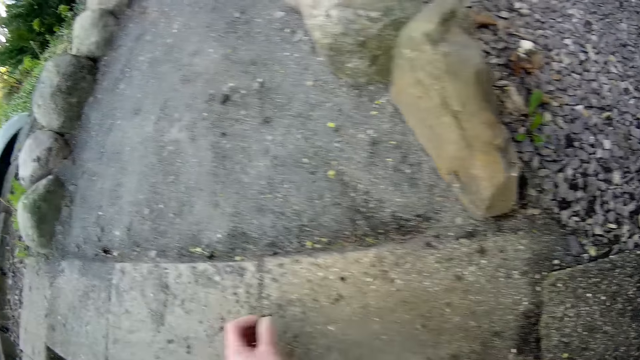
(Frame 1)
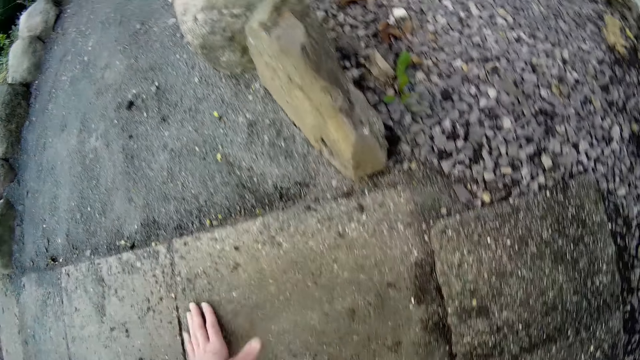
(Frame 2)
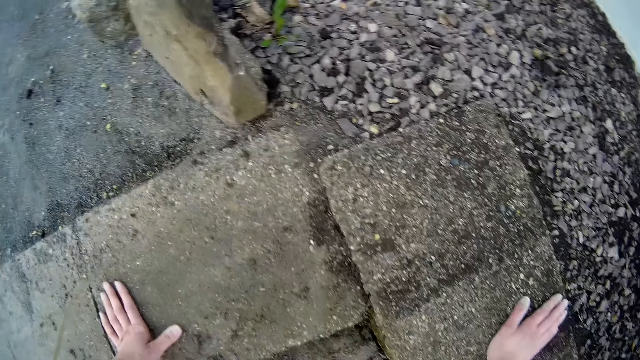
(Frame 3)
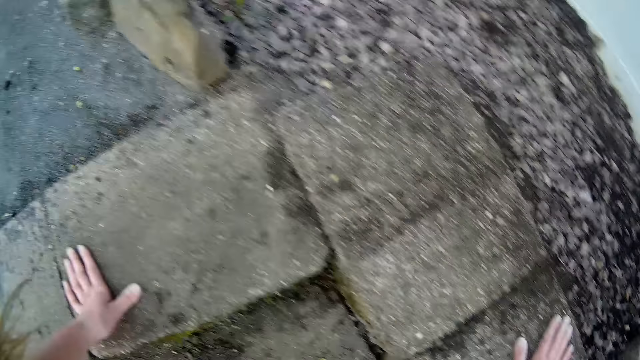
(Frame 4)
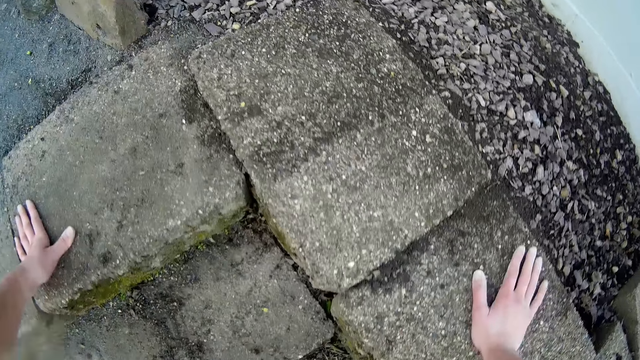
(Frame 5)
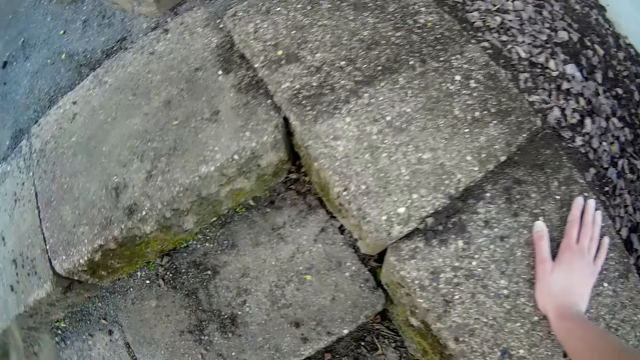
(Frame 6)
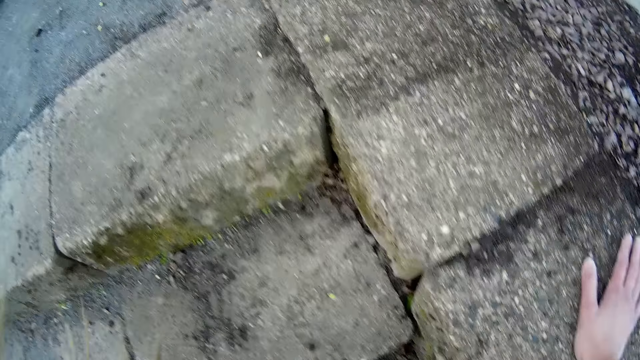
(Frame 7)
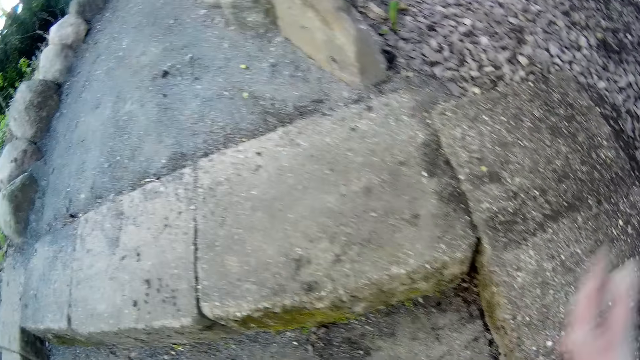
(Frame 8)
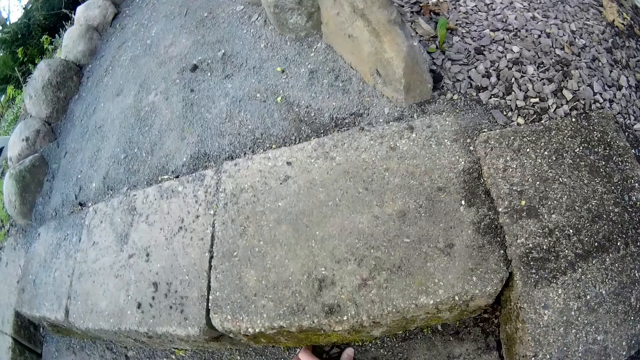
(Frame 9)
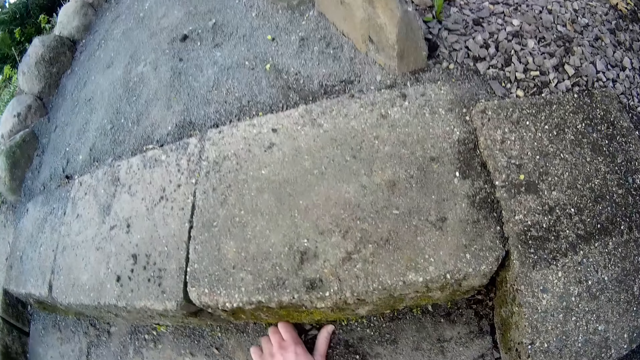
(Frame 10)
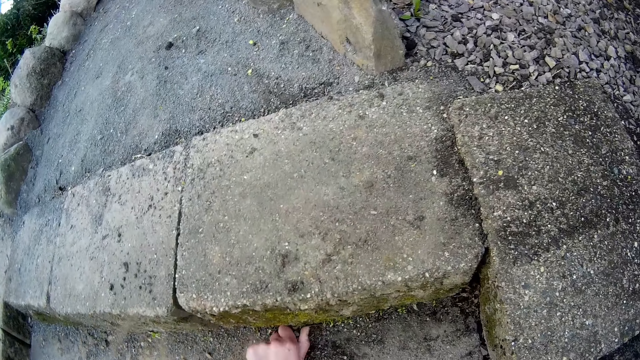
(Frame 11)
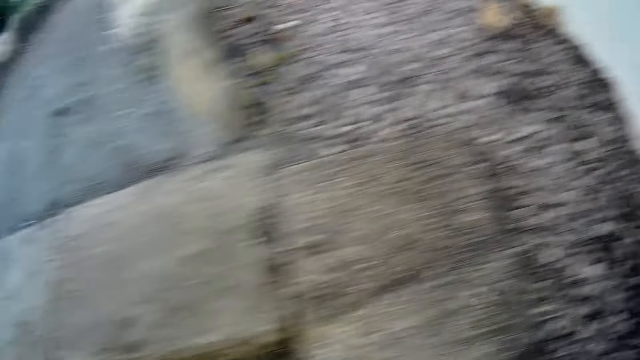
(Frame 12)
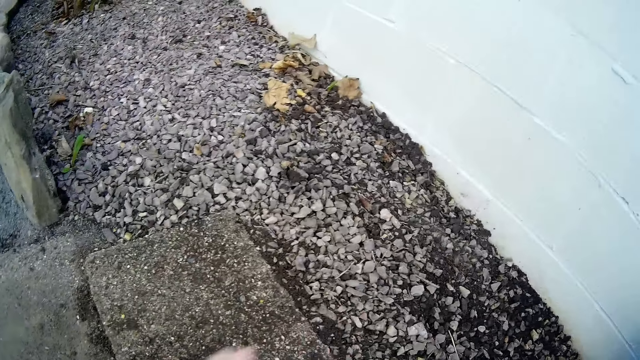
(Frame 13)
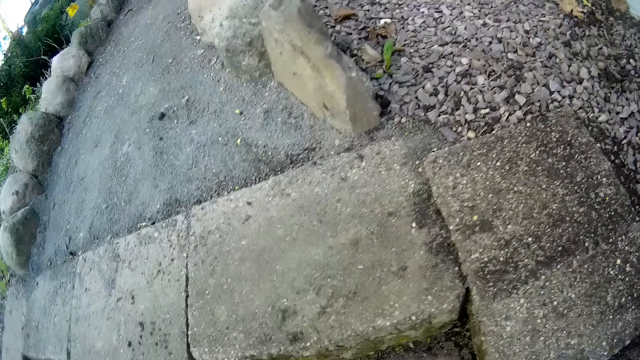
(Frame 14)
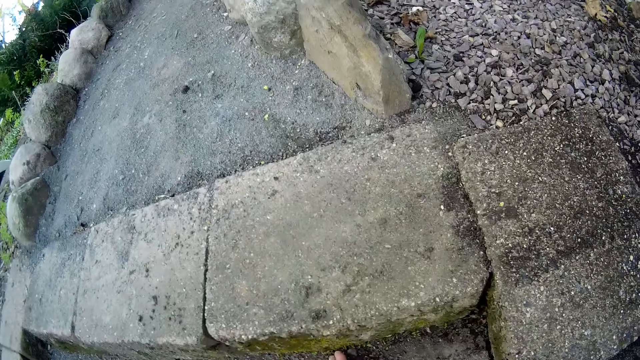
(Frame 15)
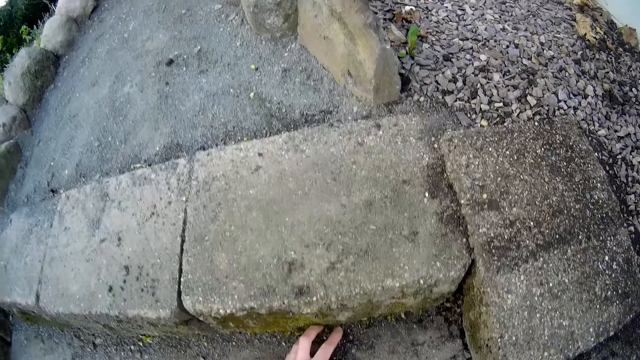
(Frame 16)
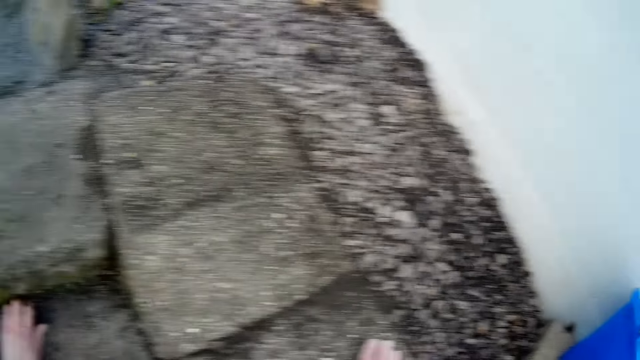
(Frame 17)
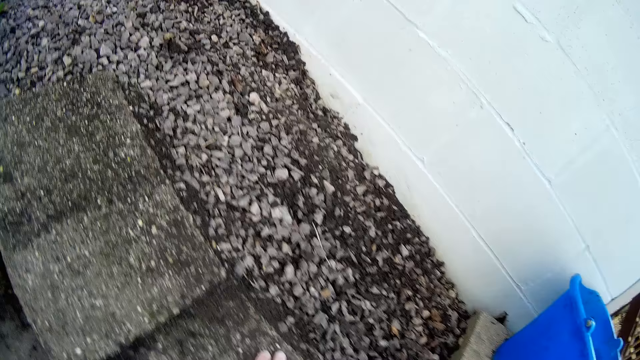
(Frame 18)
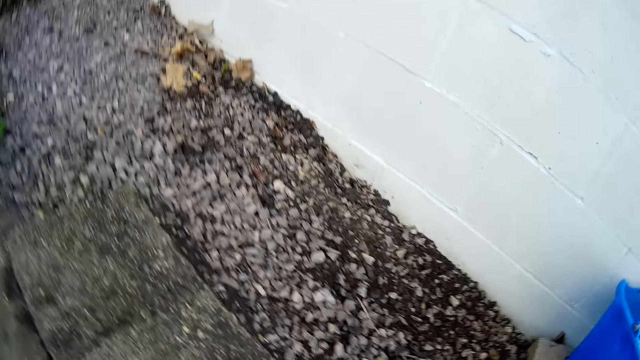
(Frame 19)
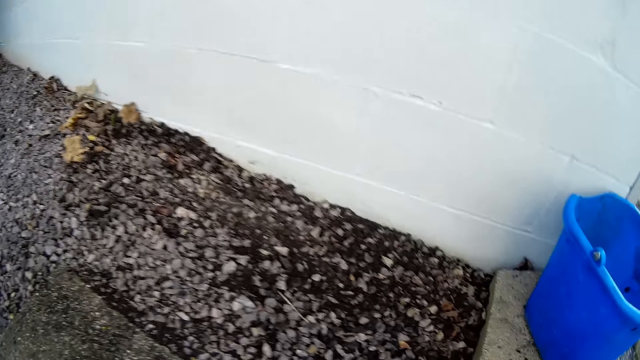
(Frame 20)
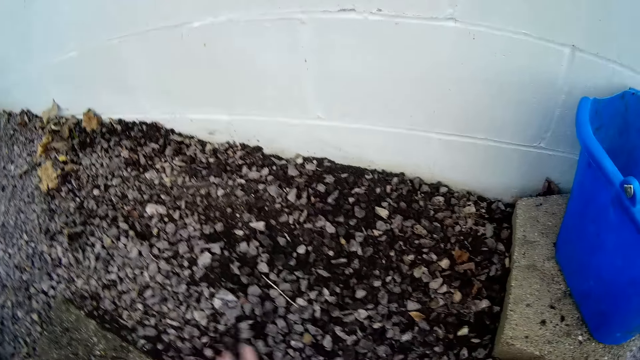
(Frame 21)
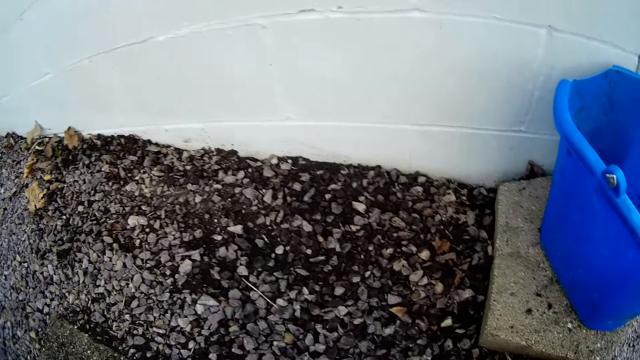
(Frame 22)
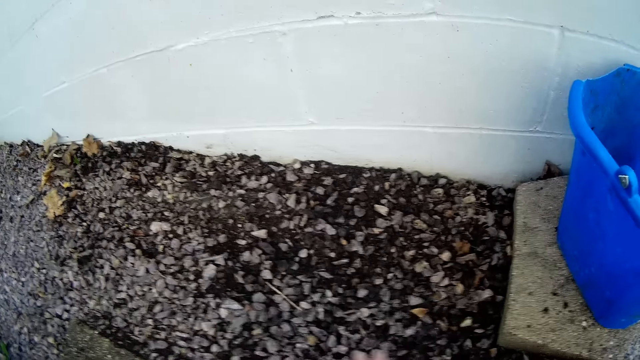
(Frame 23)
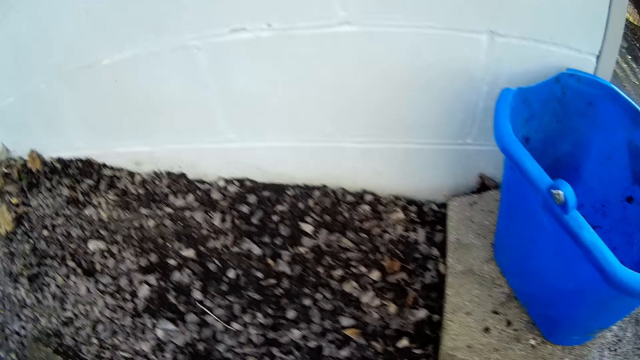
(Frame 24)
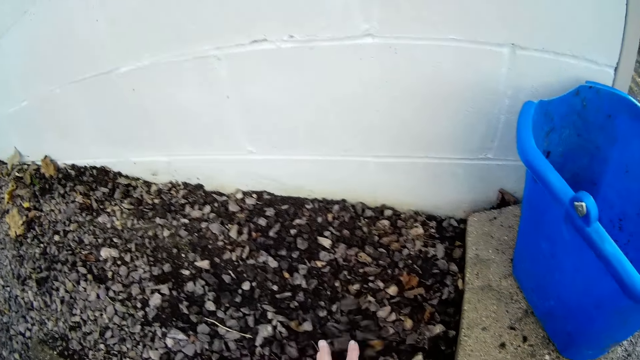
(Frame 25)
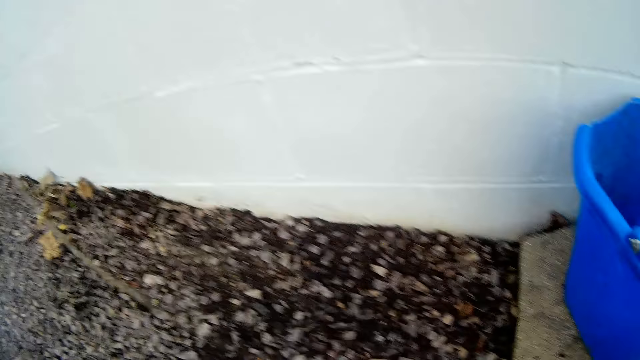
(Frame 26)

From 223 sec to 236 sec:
The camera wearer picks a black basalt gravel from the ground with her left hand. She throws the black basalt gravel on the ground with her left hand. She places her left hand on the pavement. She places her right hand on the pavement. She throws the black basalt gravel on the ground with her left hand. She picks the black basalt gravel from the ground with her left hand. She throws the black basalt gravel on the ground with her left hand. She picks some black basalt gravel from the ground with her left hand. She clears the black basalt gravels on the ground with her left hand.
